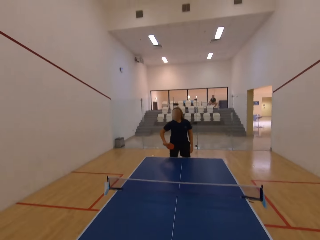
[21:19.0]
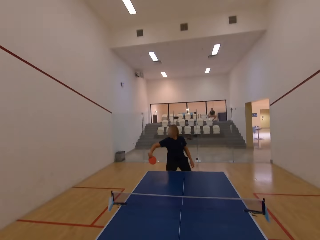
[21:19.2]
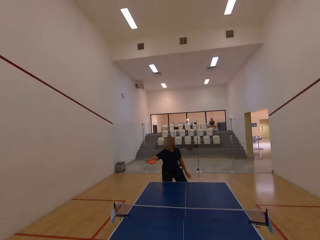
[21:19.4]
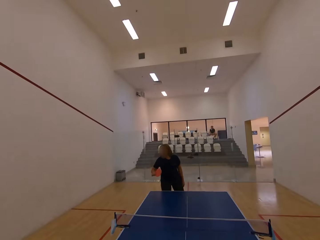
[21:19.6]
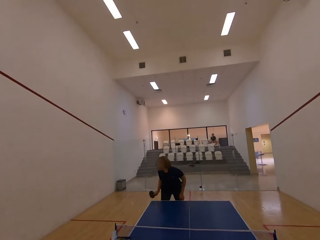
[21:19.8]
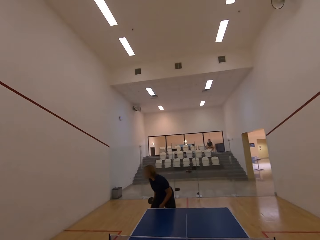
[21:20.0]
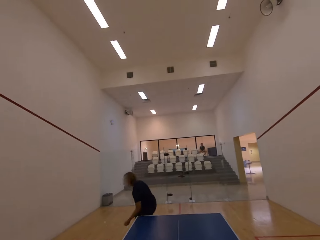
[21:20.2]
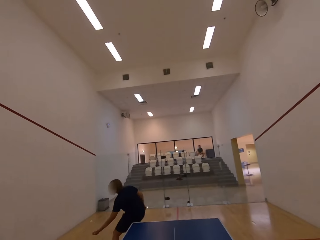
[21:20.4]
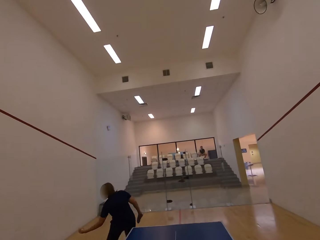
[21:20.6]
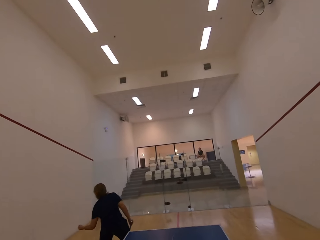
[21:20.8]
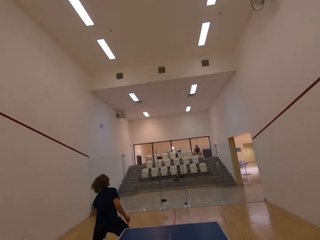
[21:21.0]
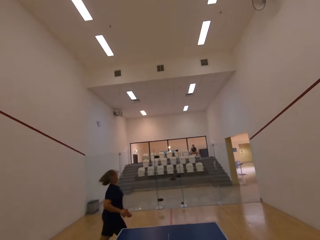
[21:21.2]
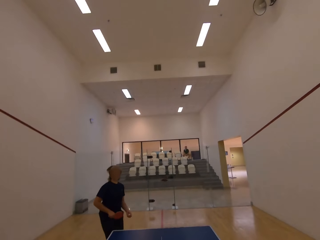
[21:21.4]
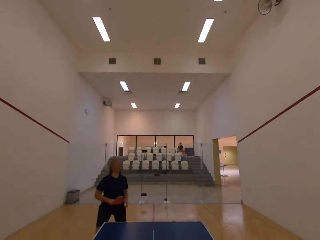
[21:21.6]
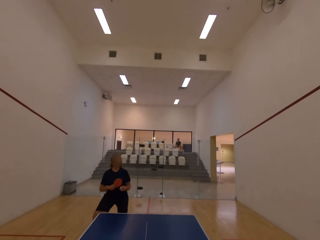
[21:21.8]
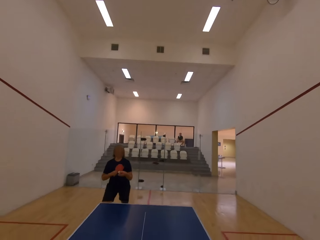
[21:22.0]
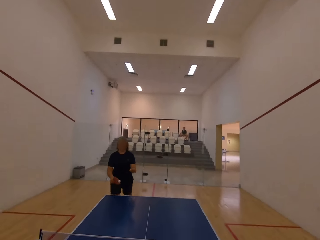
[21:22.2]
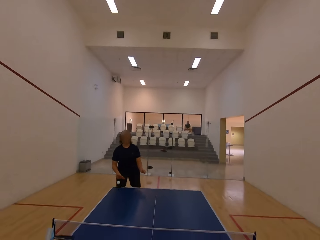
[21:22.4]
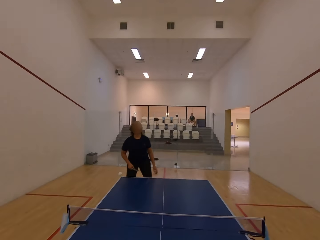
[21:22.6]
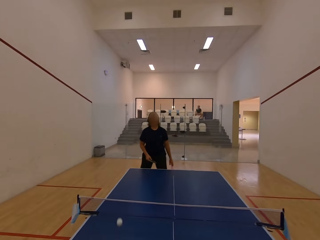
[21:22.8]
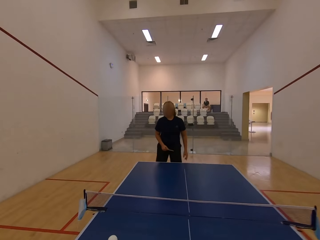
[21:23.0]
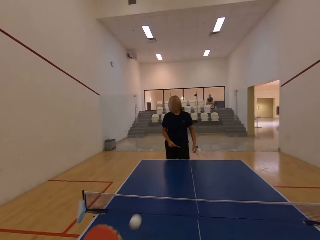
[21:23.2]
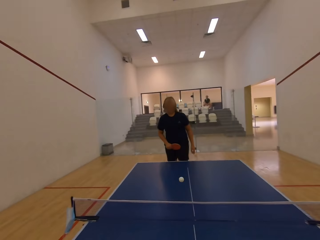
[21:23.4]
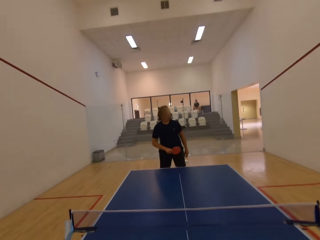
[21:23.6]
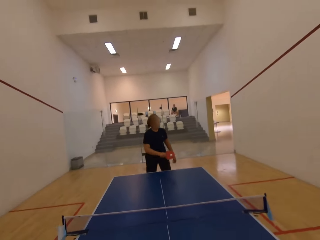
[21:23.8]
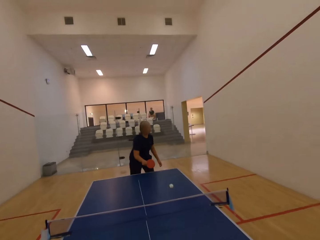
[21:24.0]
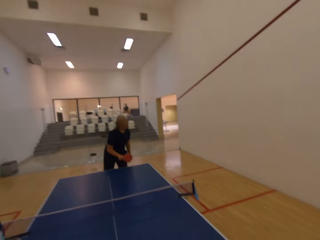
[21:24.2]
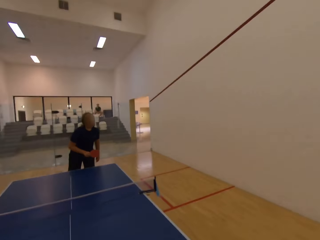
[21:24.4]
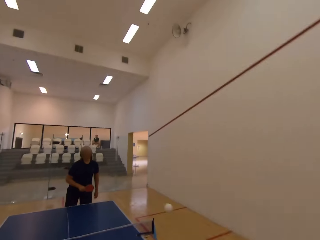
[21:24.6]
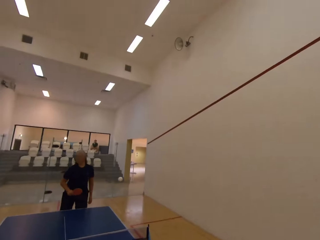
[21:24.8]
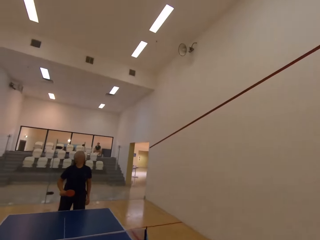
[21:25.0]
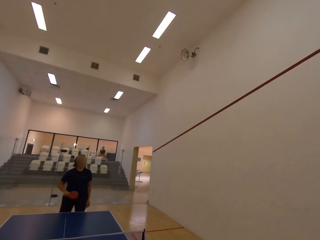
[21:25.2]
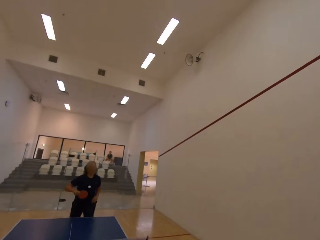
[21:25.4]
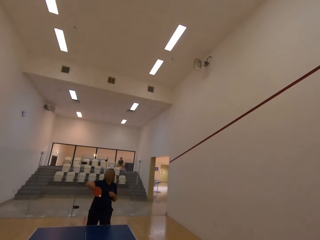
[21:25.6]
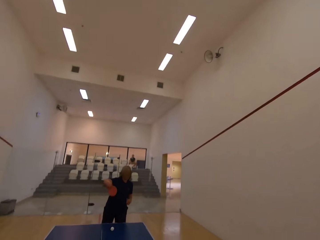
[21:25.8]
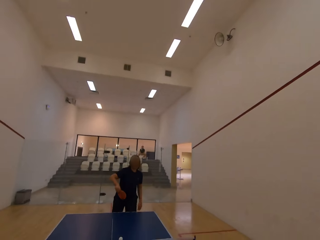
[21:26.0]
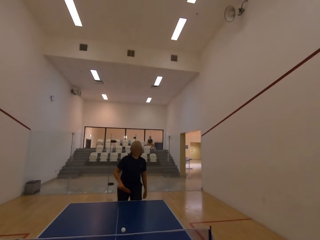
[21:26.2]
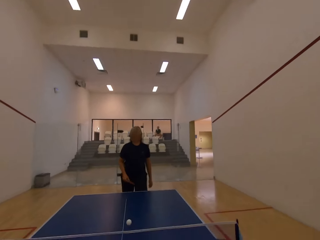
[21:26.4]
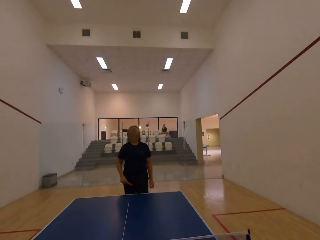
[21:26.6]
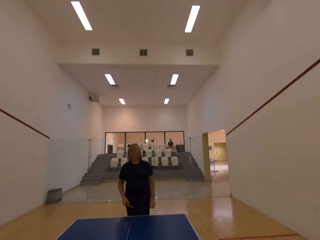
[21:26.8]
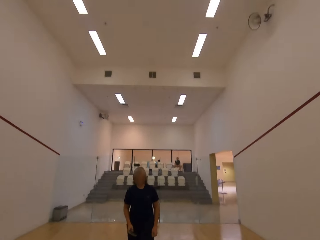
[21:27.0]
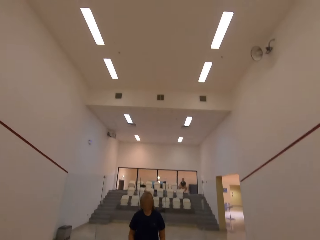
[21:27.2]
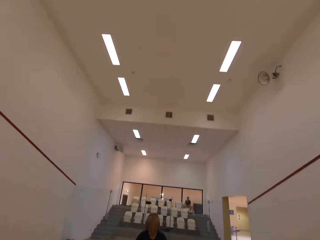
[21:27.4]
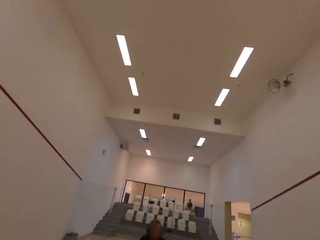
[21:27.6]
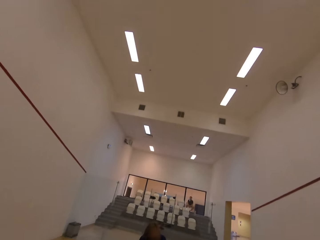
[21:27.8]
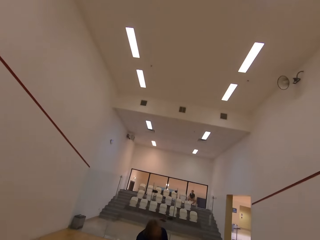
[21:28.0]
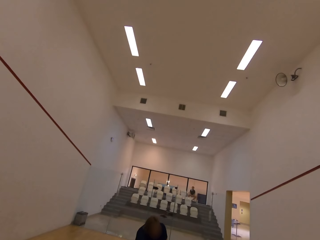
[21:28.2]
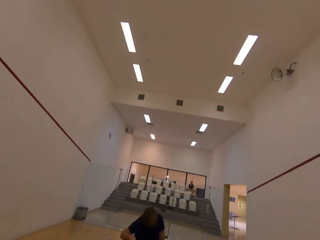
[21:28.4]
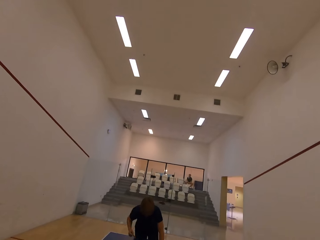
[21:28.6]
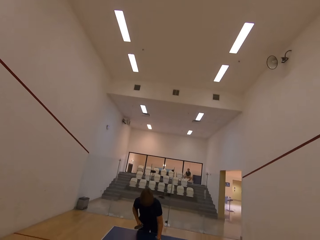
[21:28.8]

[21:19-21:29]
The camera wearer serves a tennis ball in the room. They play ping pong with a man. The man follows the ball. The man catches the tennis ball in the room, walks towards the table, and plays ping pong with the camera wearer. The man serves the tennis ball in the room. The camera wearer plays table tennis in the room with the man.

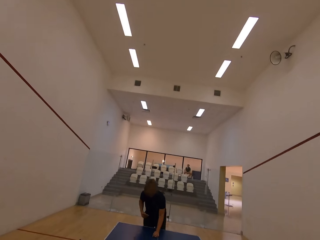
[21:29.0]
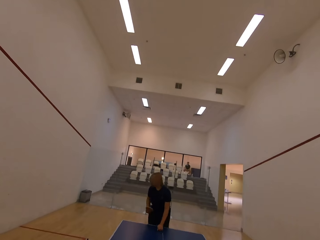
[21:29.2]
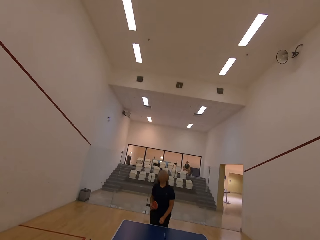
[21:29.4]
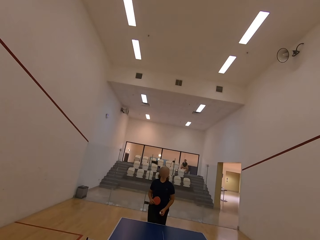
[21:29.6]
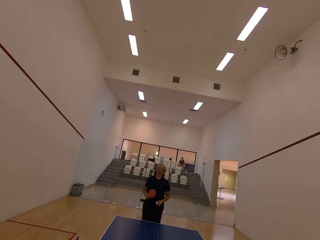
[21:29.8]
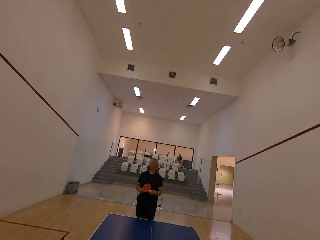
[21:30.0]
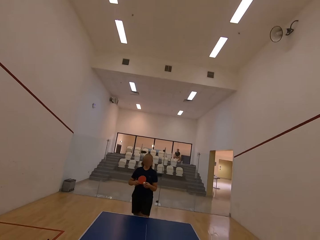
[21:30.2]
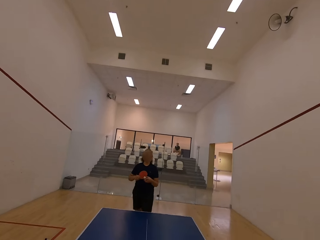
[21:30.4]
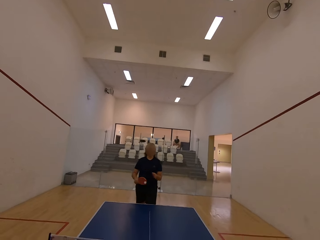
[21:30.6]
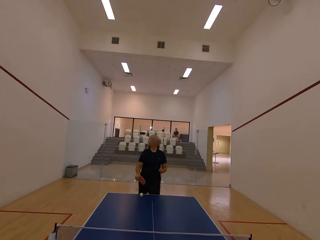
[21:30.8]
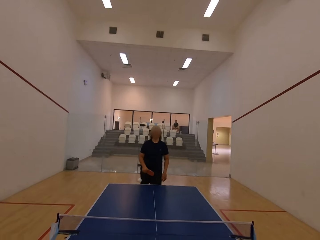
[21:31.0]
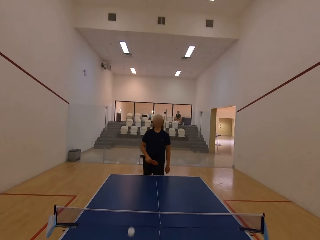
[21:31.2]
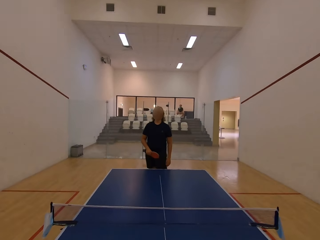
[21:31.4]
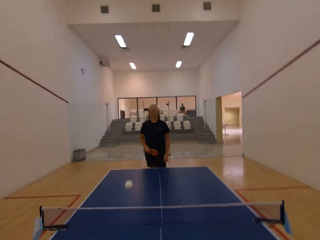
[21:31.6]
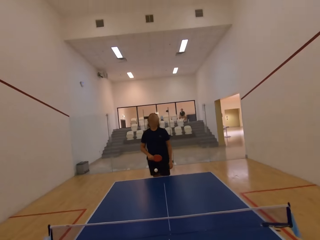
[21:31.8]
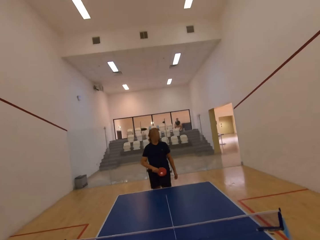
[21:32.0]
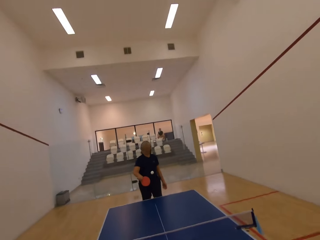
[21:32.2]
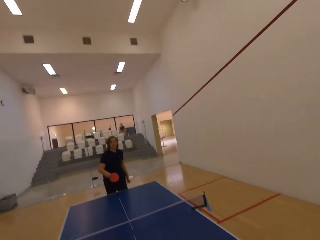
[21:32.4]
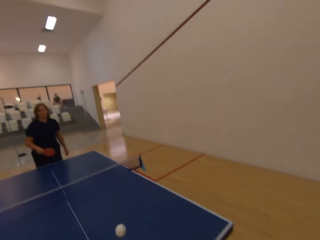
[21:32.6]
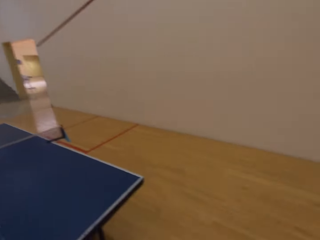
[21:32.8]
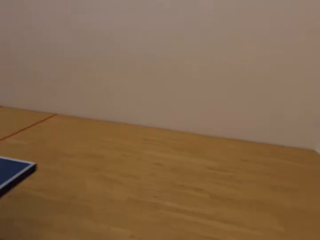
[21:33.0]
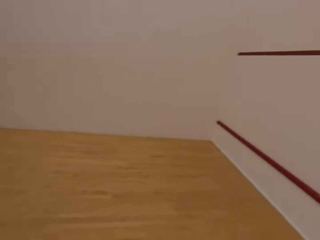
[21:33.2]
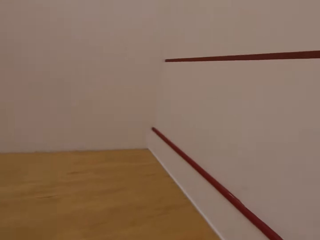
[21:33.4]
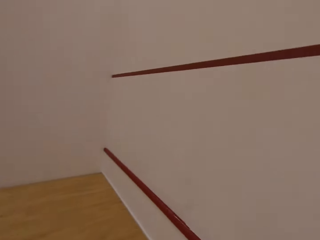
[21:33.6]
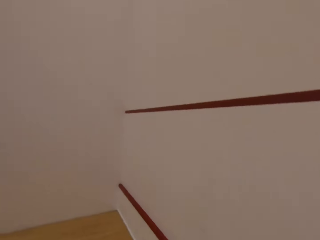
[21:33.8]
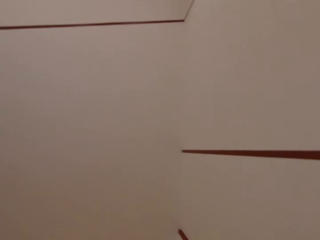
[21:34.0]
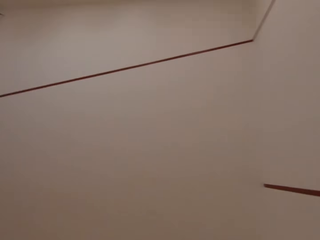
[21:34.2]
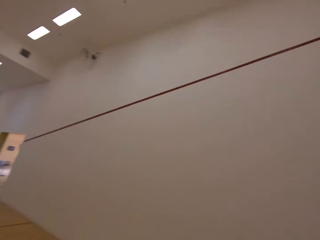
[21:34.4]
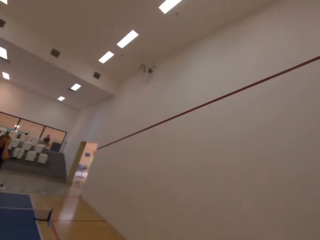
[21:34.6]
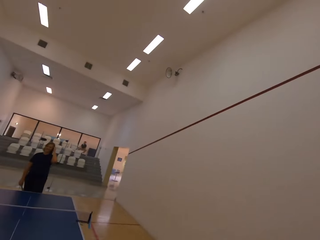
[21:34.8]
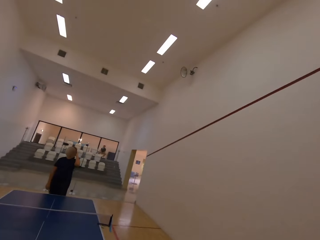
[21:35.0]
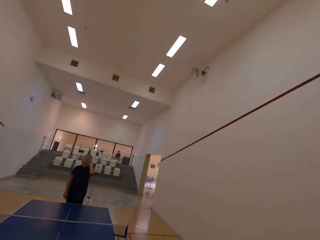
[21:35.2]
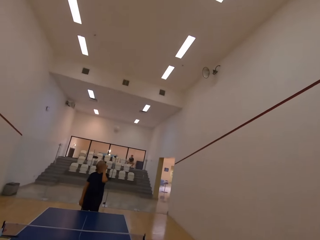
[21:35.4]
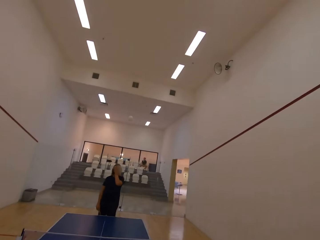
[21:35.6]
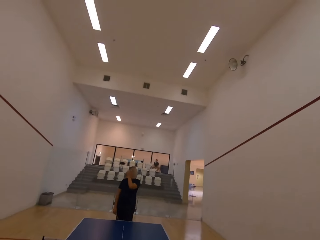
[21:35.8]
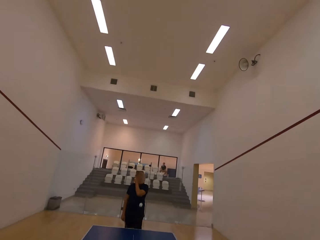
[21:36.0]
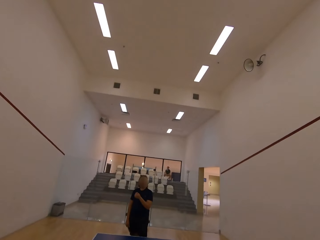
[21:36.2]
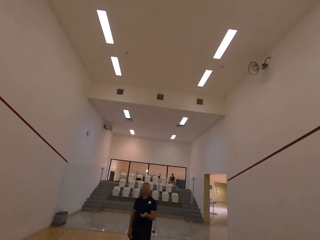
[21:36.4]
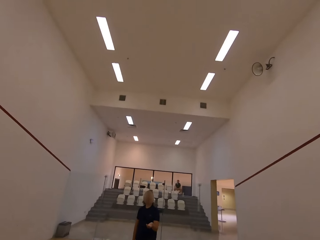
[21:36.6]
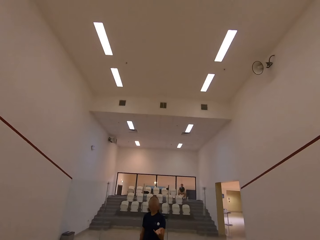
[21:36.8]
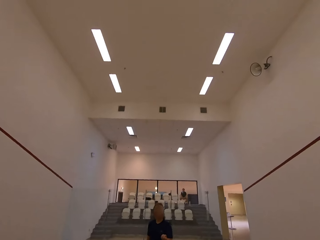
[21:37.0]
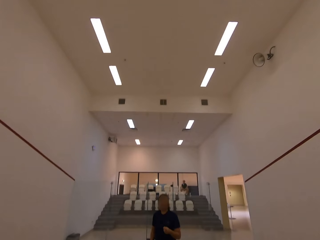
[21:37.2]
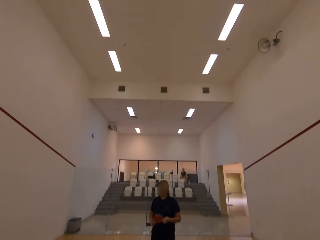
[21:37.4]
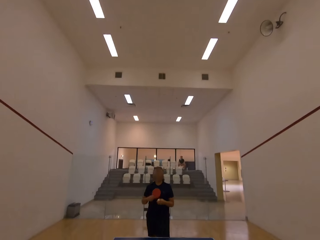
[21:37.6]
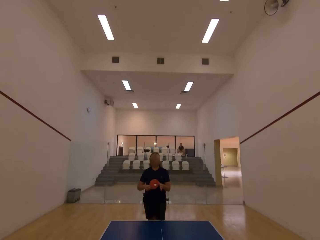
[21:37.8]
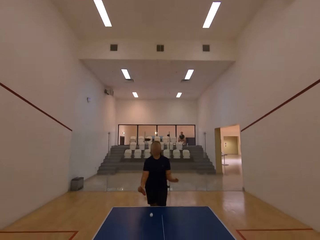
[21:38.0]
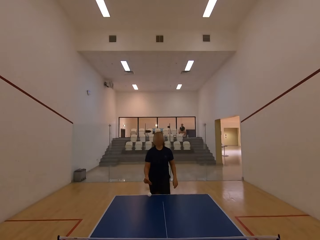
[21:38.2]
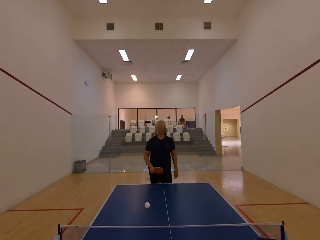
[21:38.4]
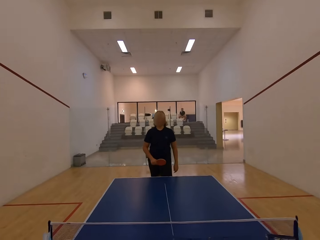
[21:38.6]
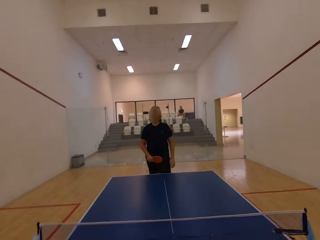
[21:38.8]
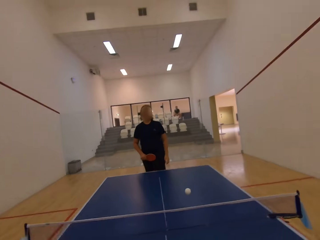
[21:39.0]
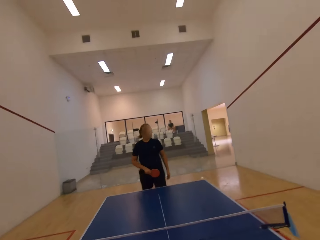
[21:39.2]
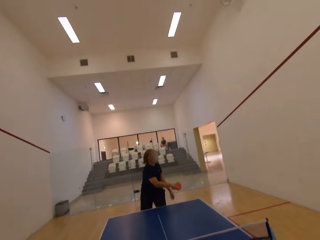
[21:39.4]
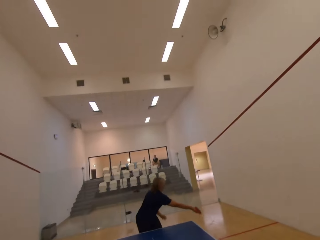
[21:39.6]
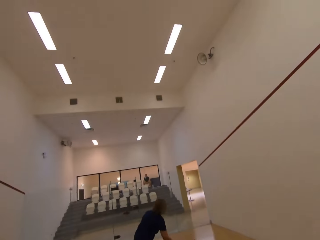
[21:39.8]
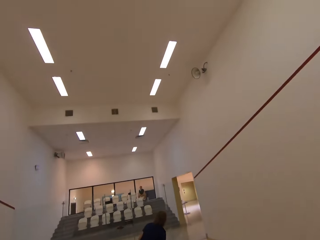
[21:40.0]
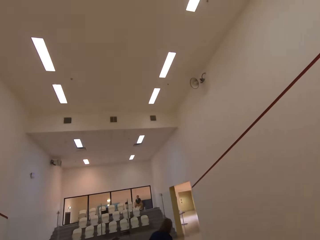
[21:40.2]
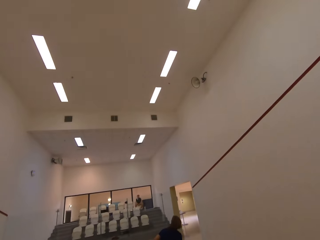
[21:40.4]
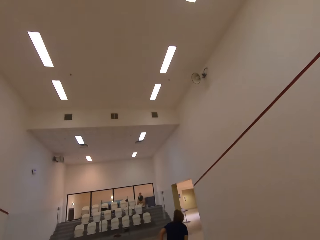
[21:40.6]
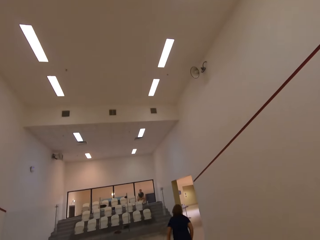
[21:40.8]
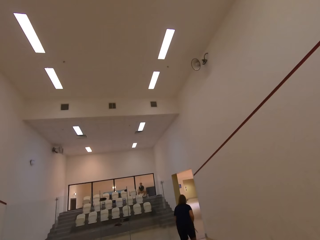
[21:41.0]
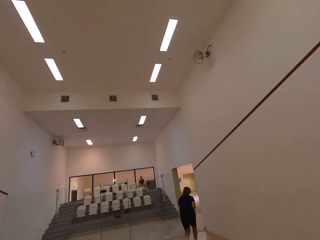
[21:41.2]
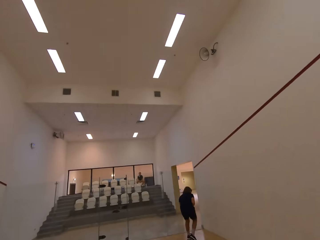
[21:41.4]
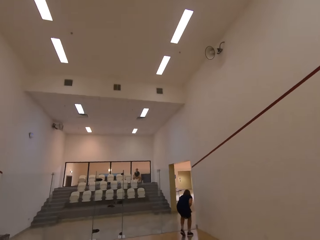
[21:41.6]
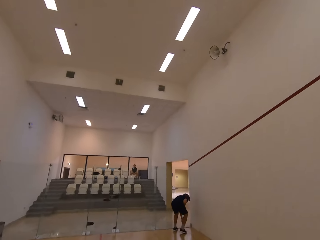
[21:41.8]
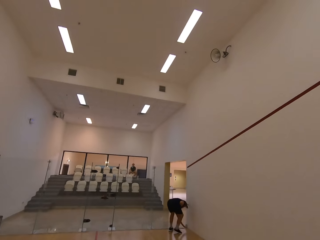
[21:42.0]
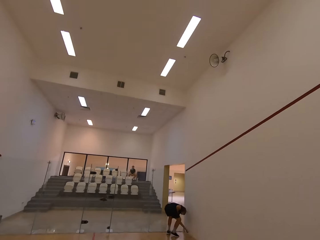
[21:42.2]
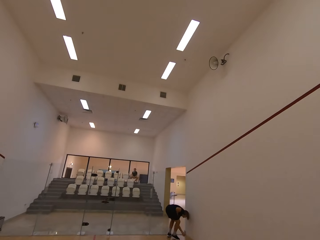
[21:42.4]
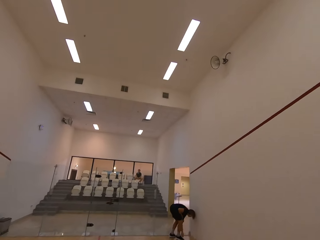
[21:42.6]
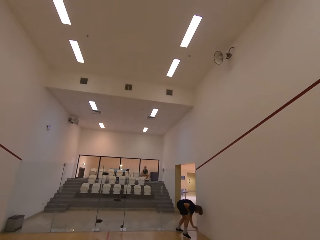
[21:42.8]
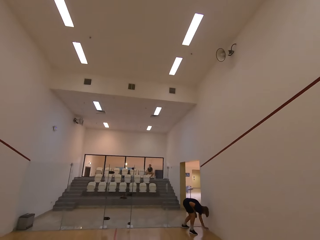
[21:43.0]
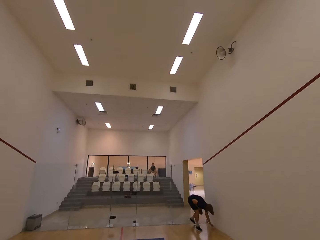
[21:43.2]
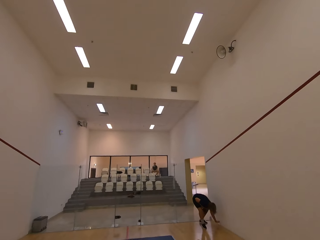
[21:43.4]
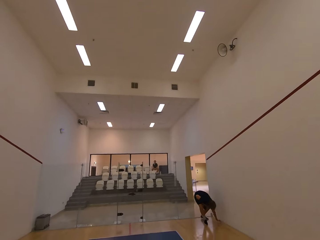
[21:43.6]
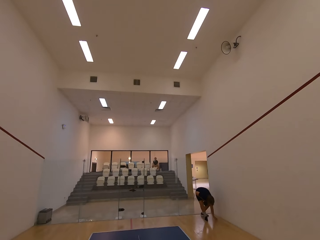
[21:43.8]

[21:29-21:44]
A man picks up a tennis ball on the table tennis board. The man serves the tennis ball in the room. The camera wearer walks to the wall. They walk towards the table. They play ping pong with the man. The man catches the tennis ball in the room. The man serves the tennis ball in the room. The man follows the ball. The man runs in the room.
